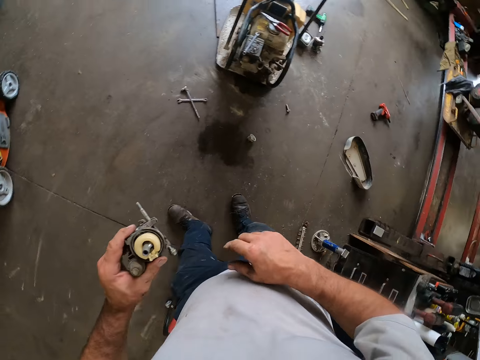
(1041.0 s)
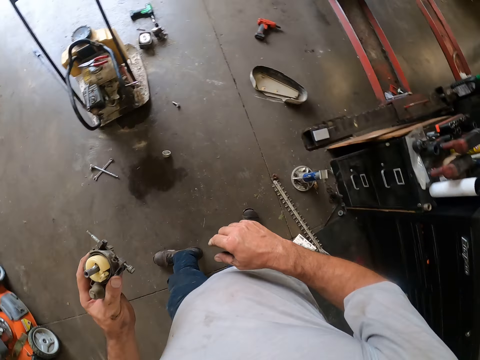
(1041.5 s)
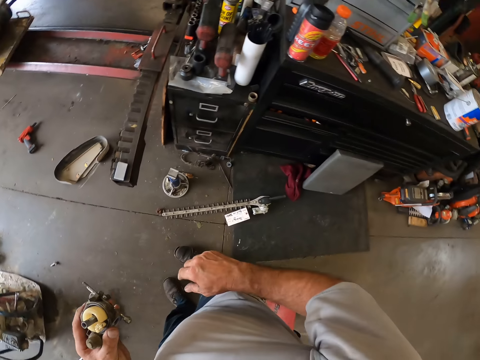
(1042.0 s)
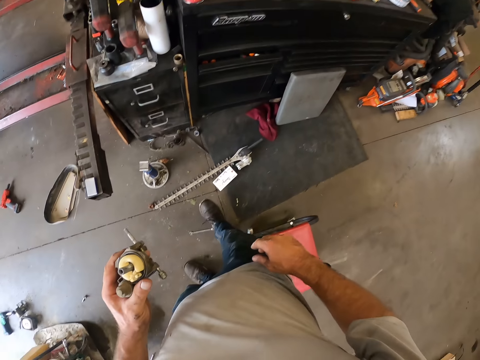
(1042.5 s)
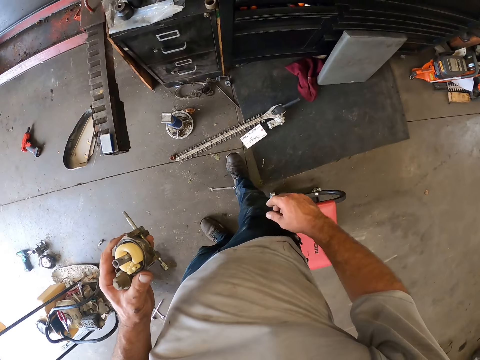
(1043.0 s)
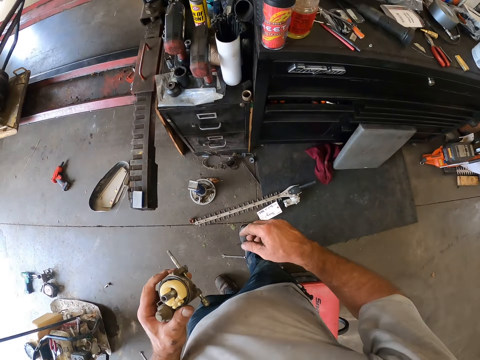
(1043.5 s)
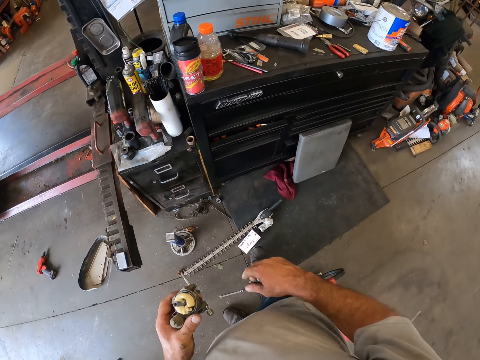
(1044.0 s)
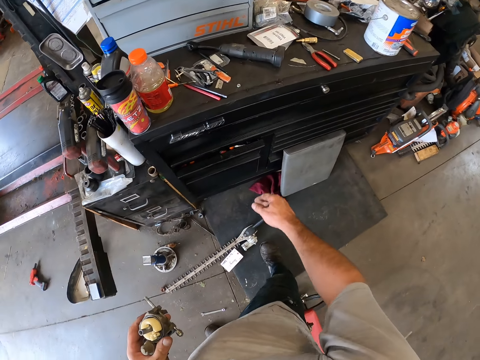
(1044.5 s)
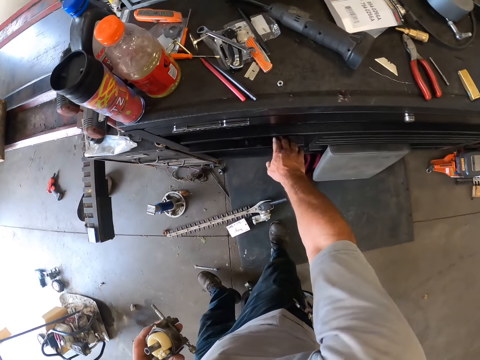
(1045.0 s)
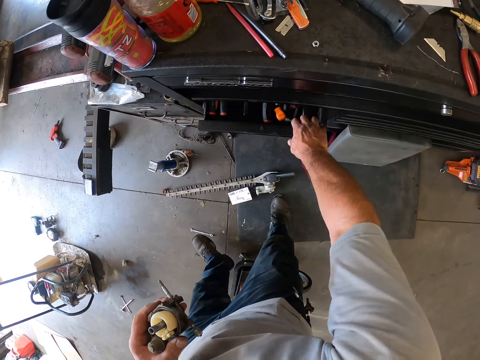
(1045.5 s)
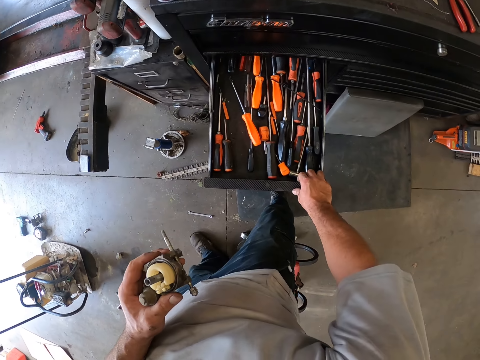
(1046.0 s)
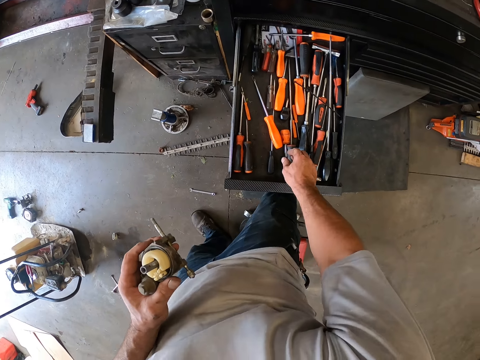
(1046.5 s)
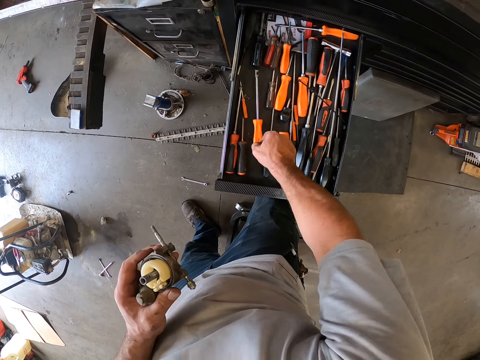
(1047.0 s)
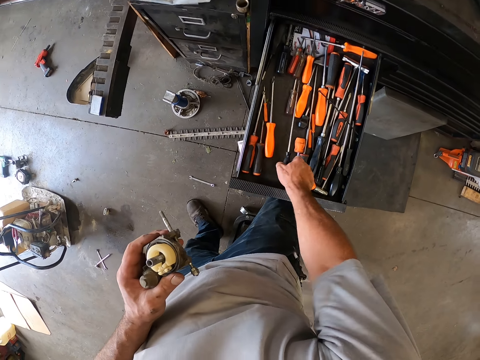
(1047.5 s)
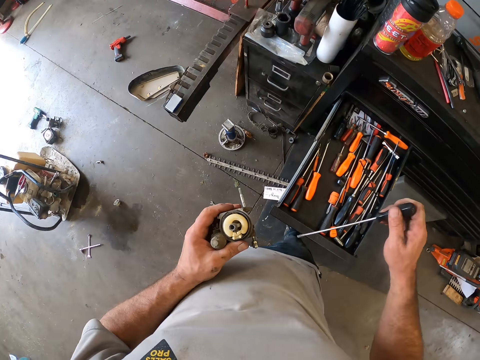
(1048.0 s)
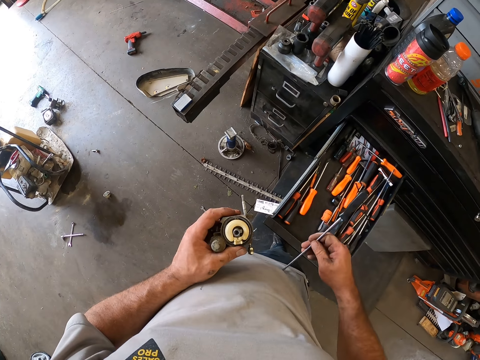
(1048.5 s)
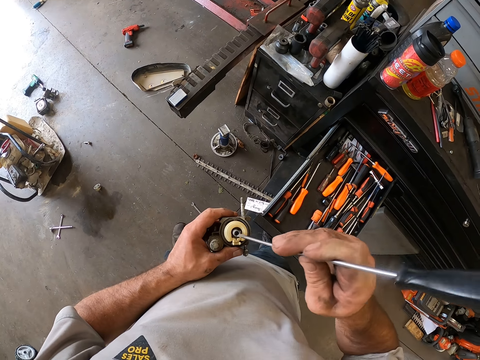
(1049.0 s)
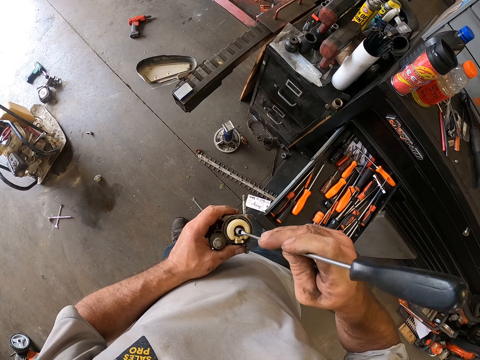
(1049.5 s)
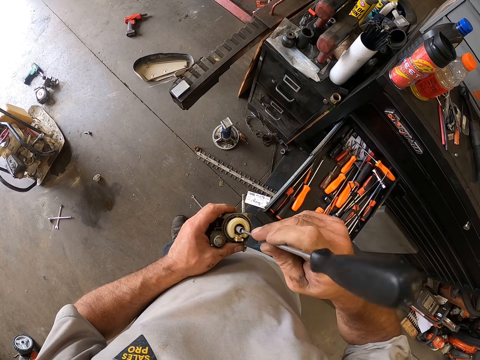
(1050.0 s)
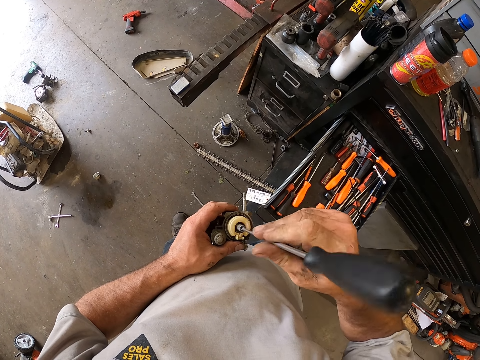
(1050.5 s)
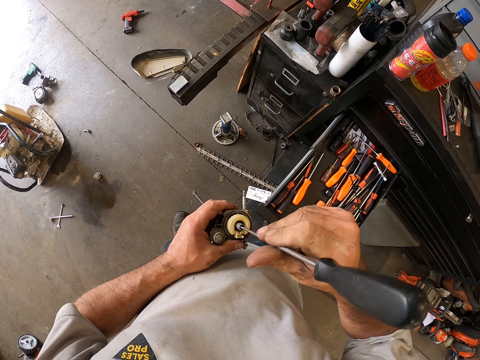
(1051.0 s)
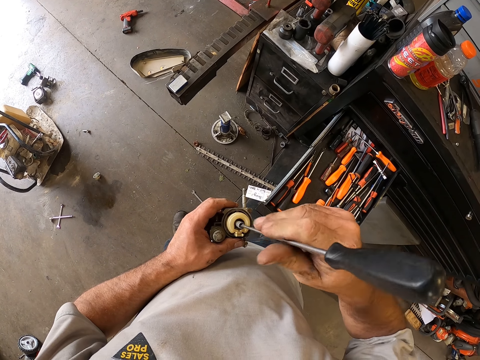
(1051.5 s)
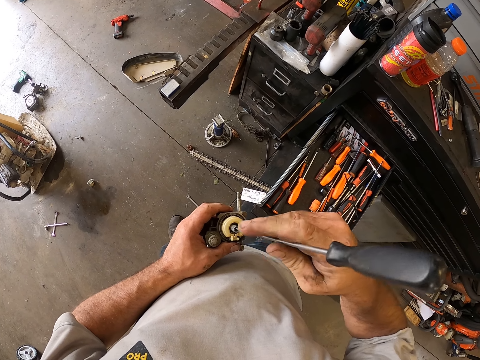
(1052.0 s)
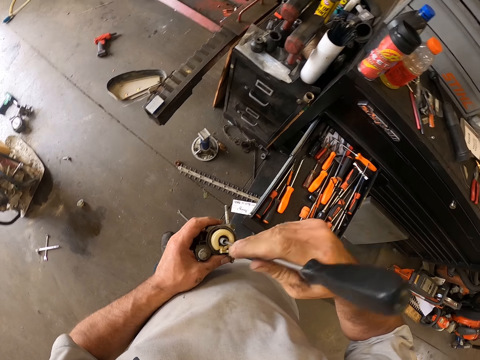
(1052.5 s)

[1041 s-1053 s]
The camera wearer walks around the workshop. He opens another drawer in the table with his right hand. He moves a screwdriver in the drawer with his right hand. He searches through the drawer. He picks up a flat head screwdriver from the drawer with his right hand. He turns the flat head screwdriver in the carburetor with his right hand.

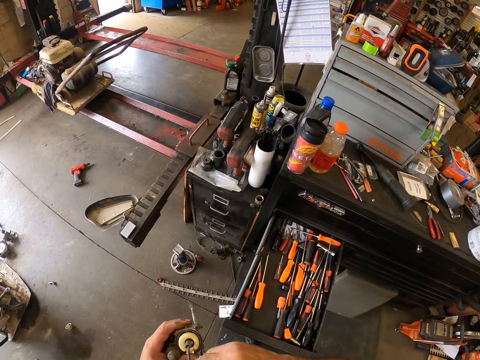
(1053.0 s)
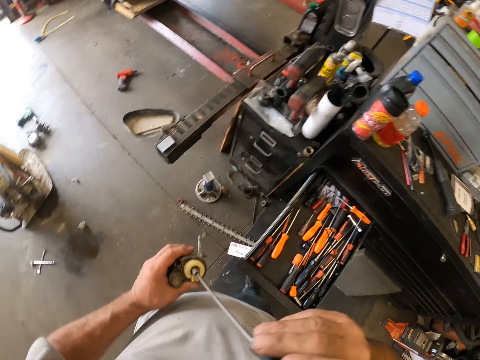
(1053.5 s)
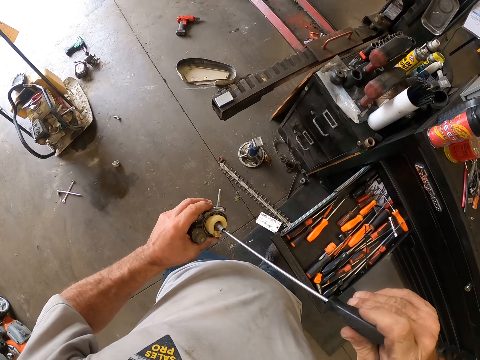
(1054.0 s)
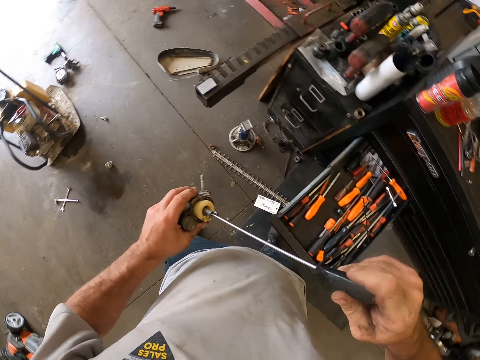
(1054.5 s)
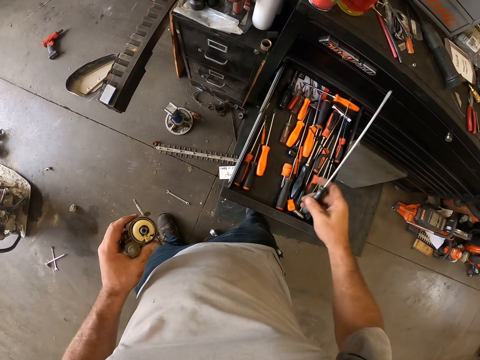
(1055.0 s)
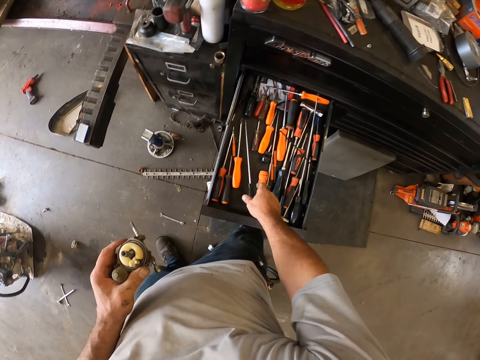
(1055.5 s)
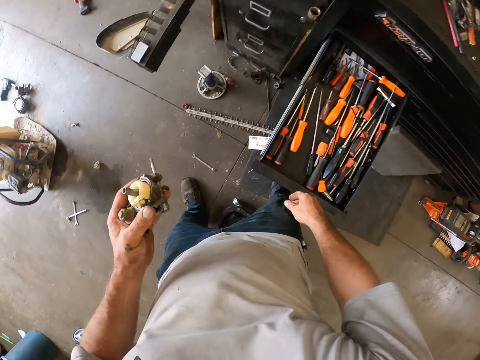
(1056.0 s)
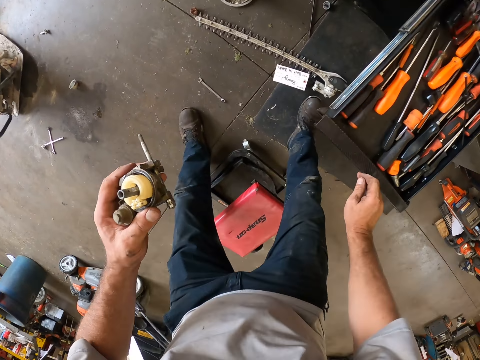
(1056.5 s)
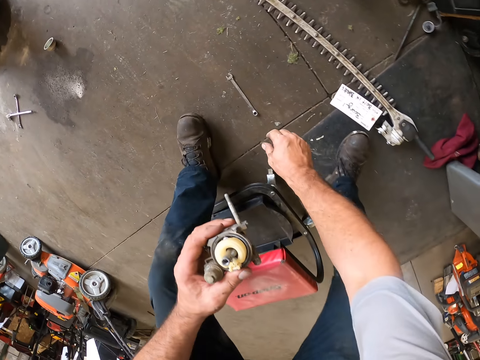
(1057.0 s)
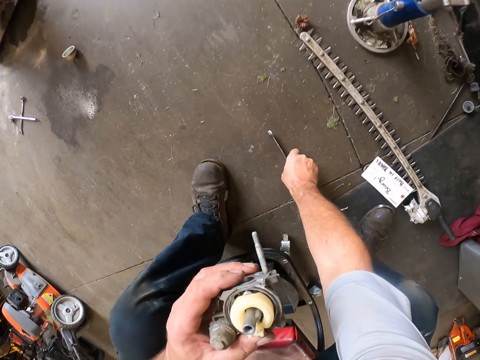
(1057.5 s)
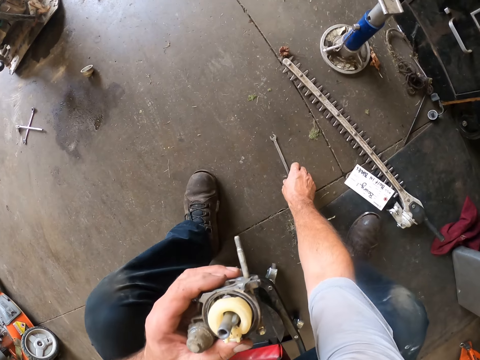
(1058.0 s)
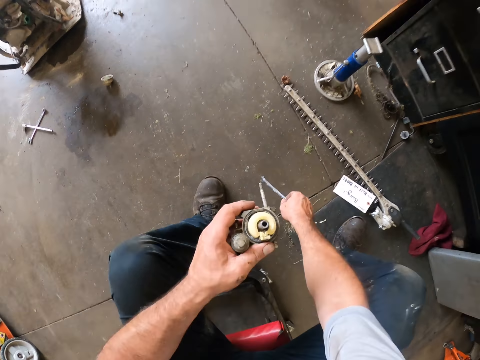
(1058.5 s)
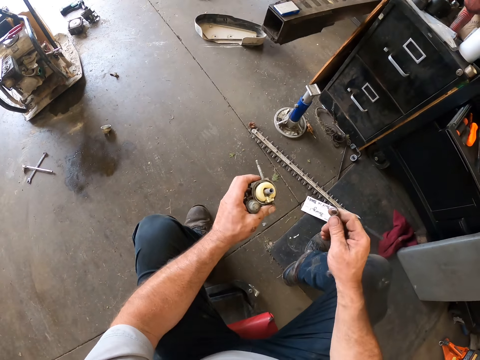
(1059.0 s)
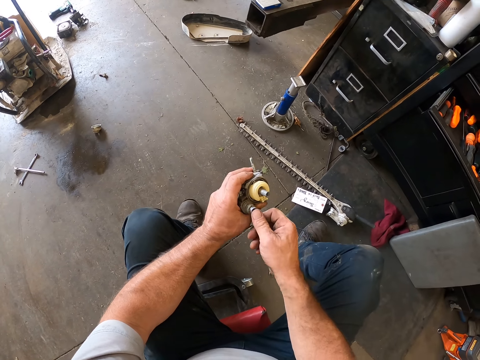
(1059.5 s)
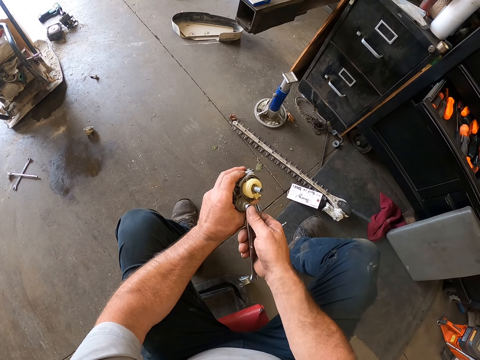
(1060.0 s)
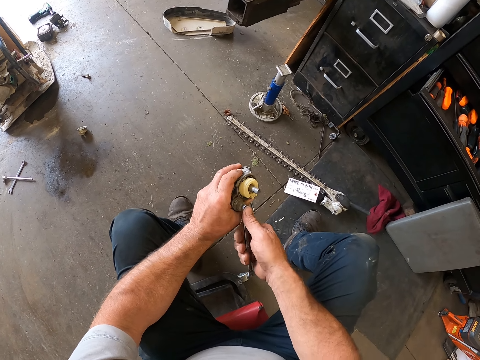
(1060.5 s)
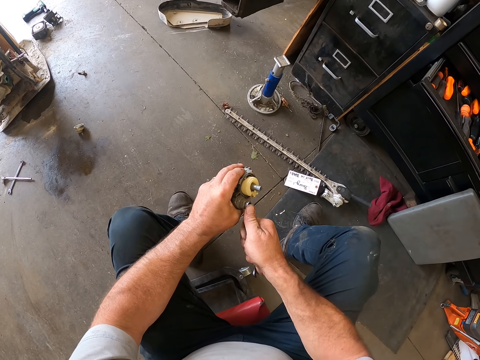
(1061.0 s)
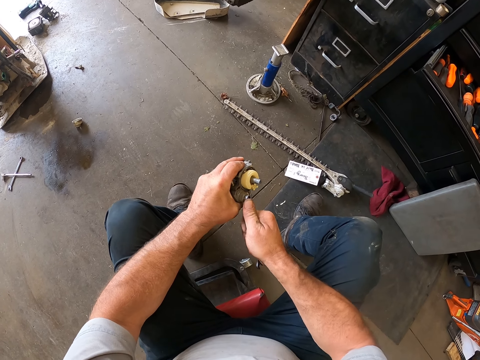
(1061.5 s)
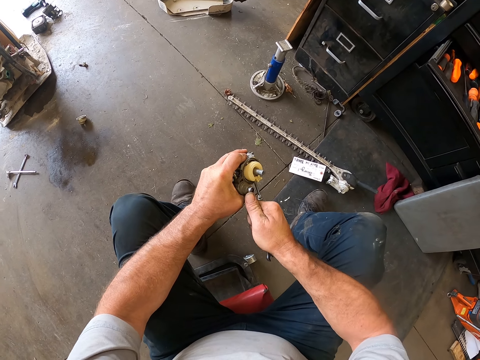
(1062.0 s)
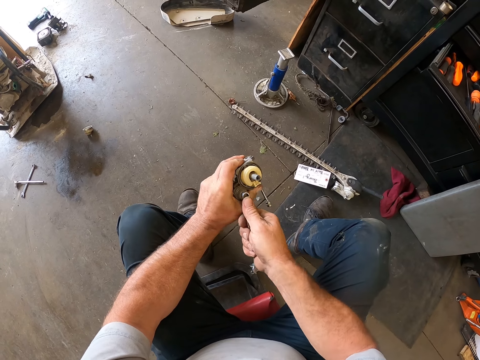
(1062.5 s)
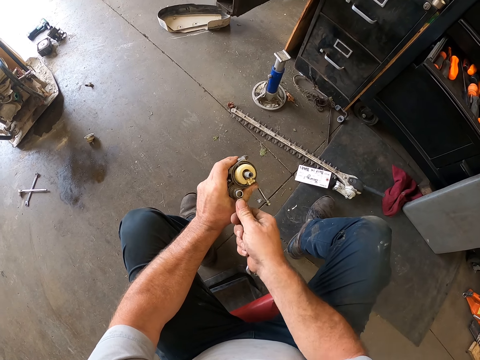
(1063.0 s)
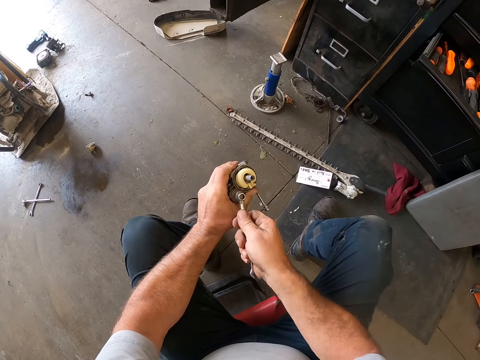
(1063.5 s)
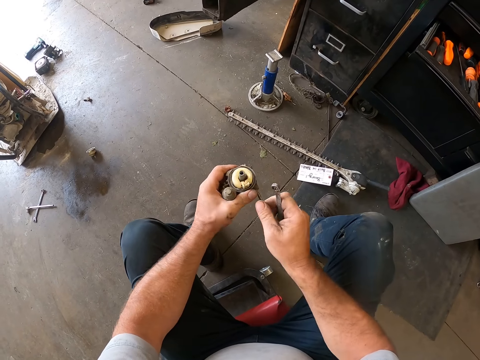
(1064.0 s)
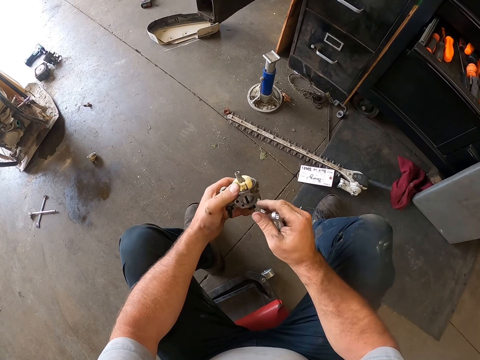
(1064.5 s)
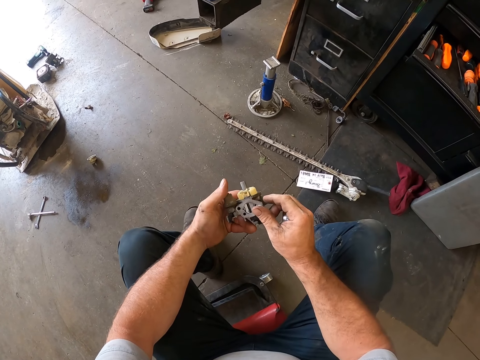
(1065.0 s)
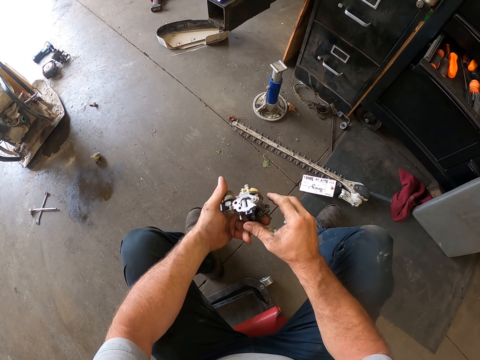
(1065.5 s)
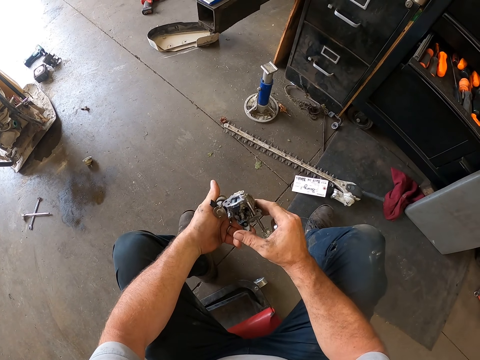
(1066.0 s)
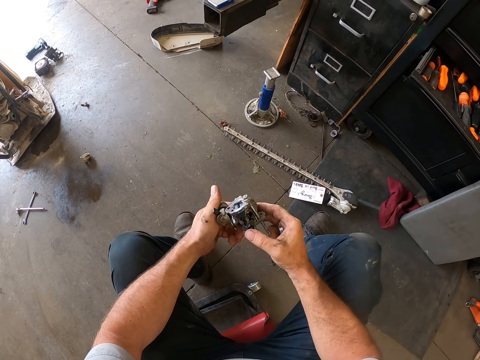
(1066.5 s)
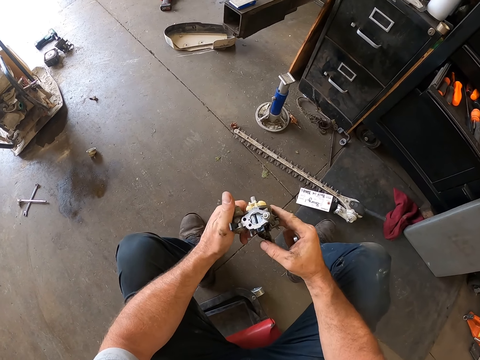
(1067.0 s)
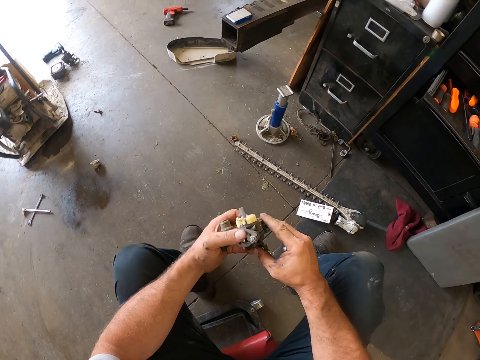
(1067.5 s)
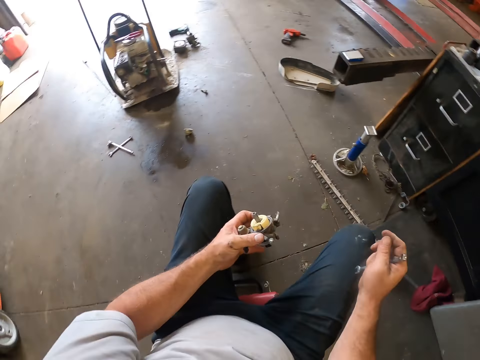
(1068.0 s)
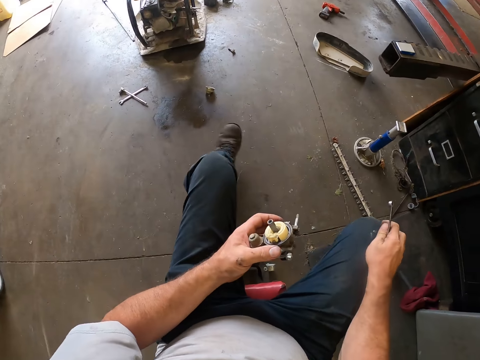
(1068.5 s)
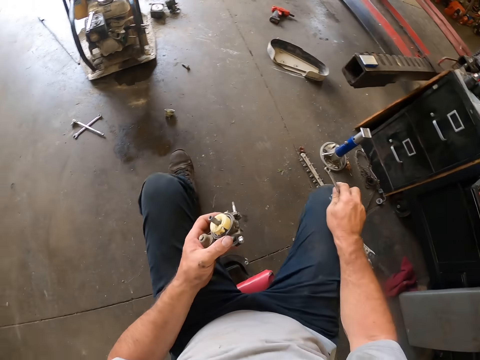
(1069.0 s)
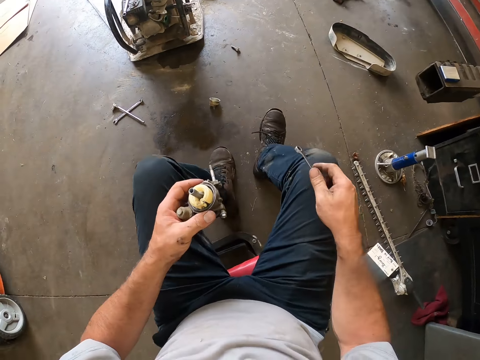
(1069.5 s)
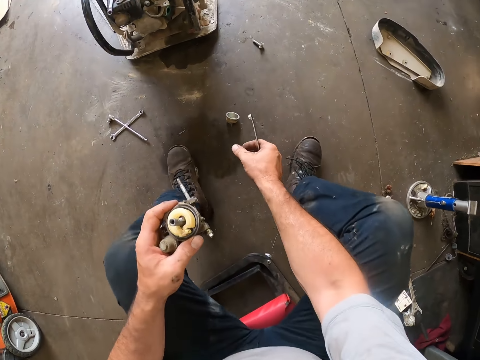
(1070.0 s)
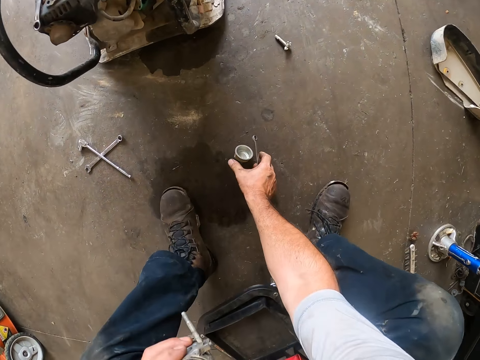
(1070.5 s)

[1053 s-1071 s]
The camera wearer drops the flat head screwdriver into the drawer with his right hand. He closes the drawer with his right hand. He bends. He picks up a combination spanner on the floor with his right hand. He sits on the stool. He turns a bolt in the carburetor with the combination spanner in his right hand. He pushes the carburetor needle in the carburetor with his right hand. He holds a screw. He flips something. He supports his hand on the knee. He moves forward. He picks up a carburetor cup from the ground with his right hand.
